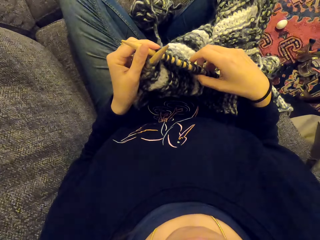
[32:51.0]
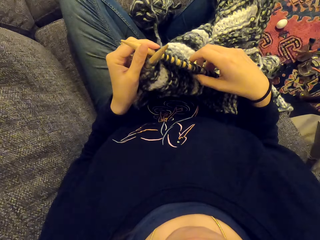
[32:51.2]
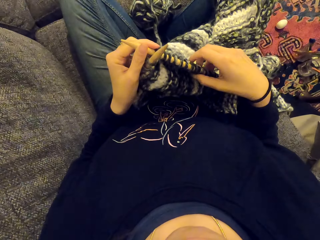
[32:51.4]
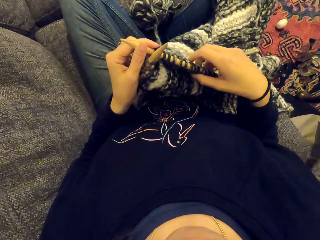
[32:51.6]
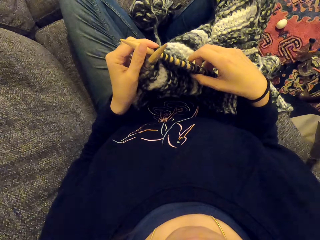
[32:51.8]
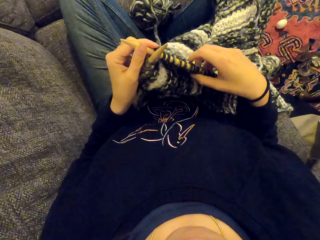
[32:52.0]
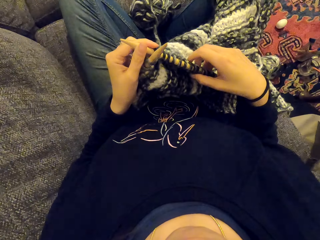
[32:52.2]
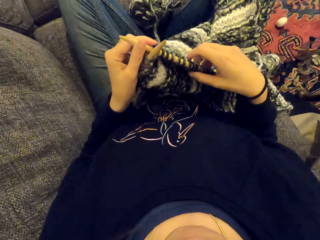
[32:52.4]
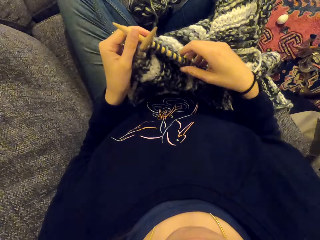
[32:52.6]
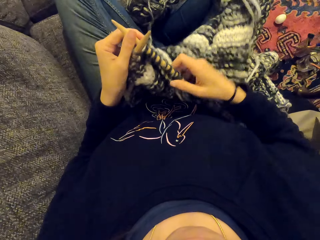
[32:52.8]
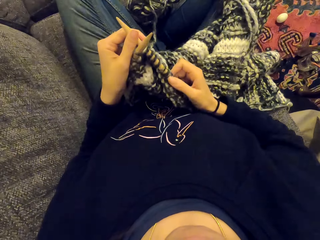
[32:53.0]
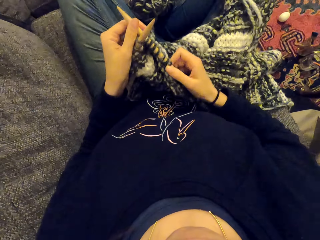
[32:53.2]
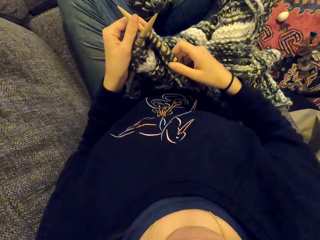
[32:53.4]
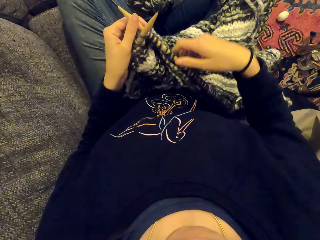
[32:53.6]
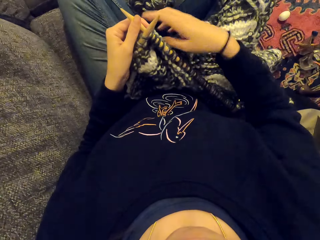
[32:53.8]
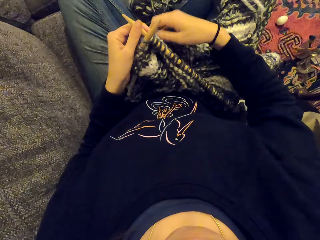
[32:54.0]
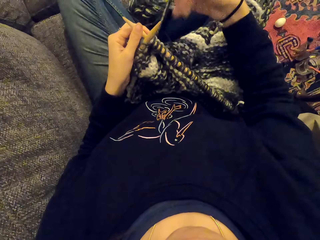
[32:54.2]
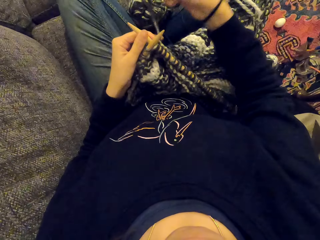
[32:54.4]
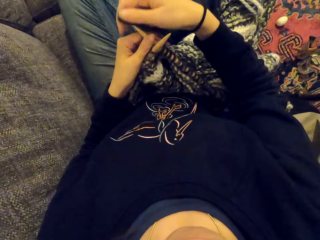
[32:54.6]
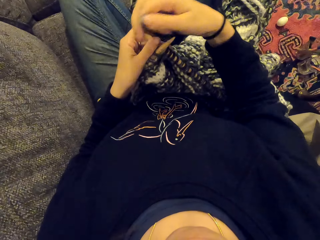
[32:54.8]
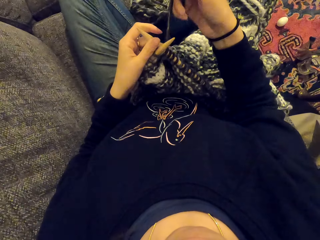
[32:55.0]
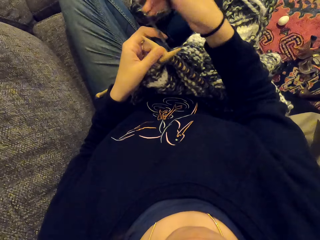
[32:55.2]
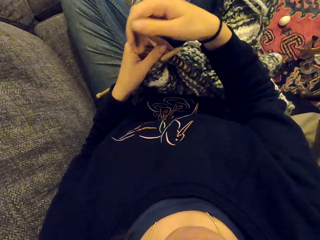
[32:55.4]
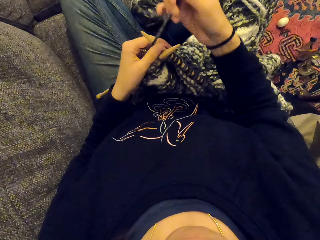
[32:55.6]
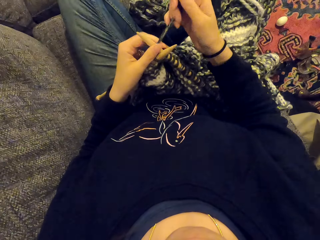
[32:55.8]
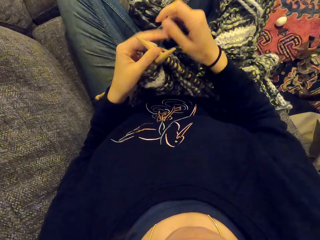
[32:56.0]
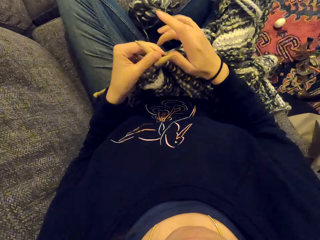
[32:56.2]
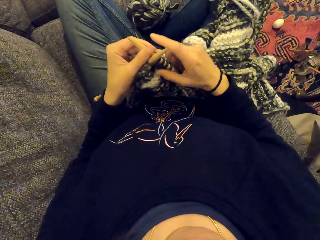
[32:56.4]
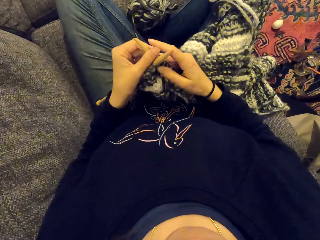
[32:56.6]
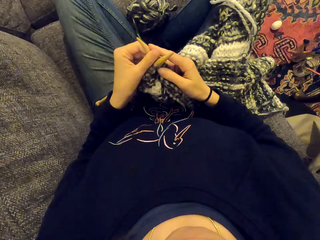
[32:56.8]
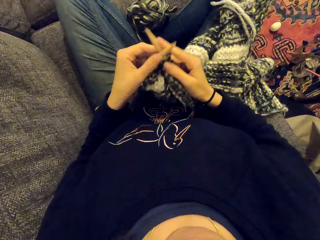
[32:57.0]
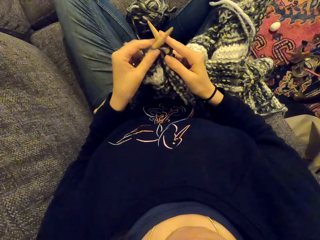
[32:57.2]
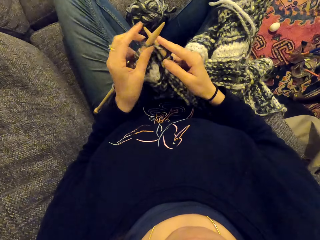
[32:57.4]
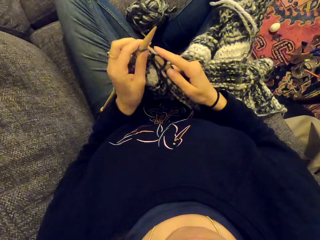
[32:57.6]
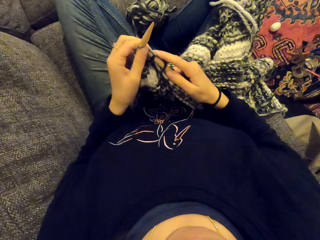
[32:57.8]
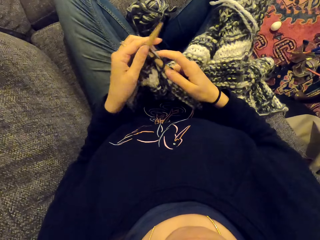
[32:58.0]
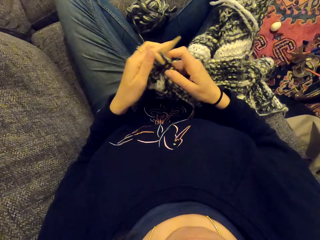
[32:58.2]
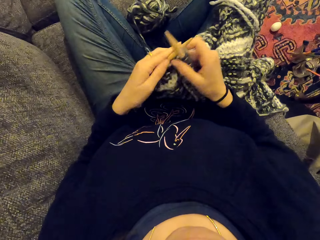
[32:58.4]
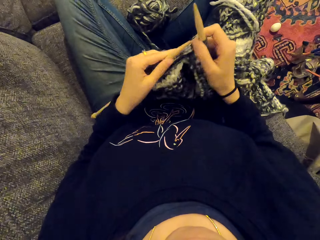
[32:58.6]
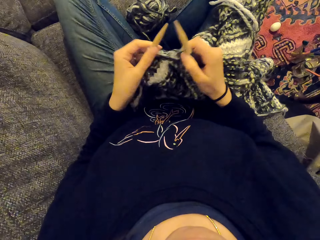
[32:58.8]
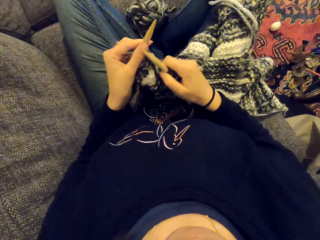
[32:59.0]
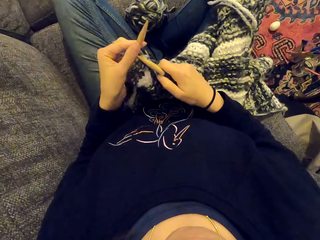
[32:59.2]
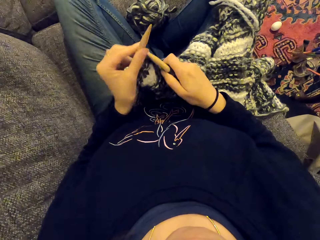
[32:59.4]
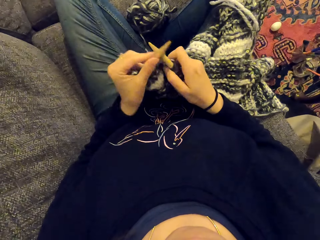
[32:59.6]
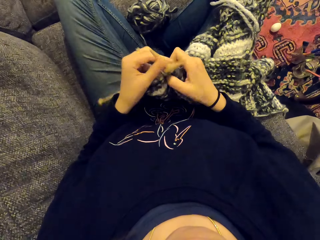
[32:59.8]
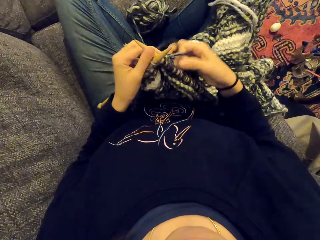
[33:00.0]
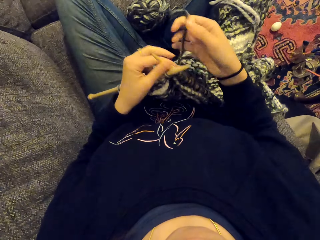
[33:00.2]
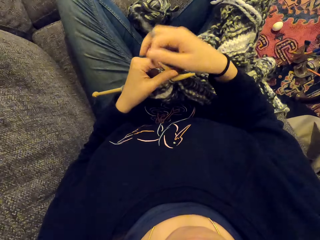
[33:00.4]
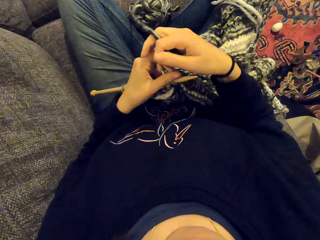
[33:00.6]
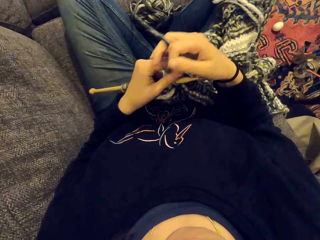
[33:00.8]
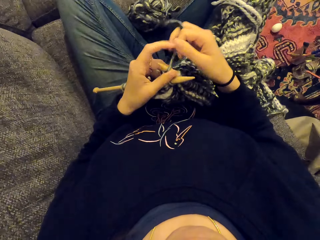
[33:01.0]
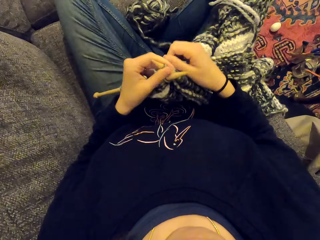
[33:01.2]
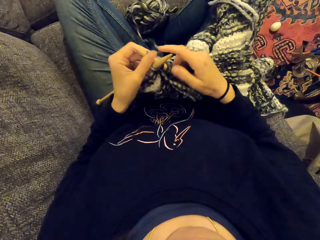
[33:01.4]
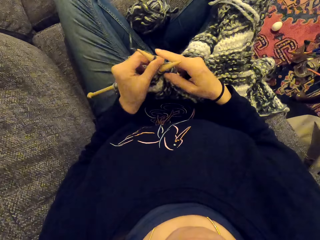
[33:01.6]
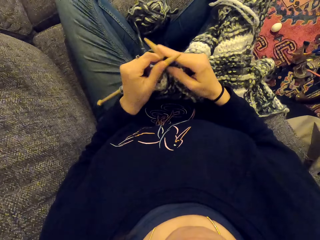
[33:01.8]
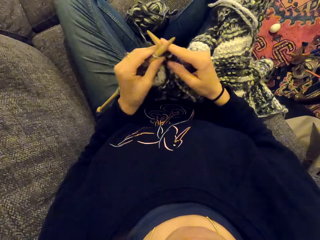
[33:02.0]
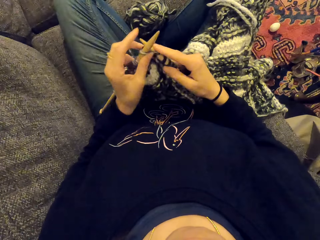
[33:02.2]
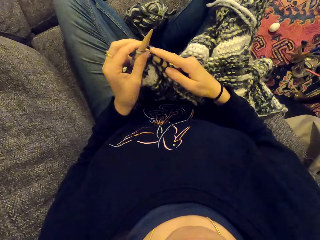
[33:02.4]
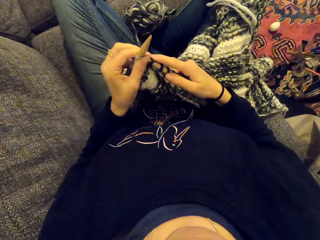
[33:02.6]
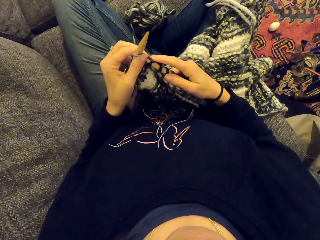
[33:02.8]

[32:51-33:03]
The camera wearer stares at something. They listen to the radio. They knit the fabric.

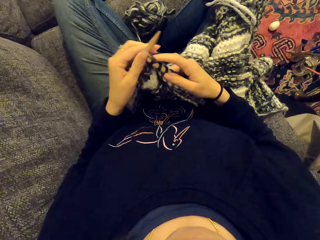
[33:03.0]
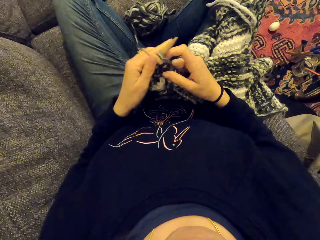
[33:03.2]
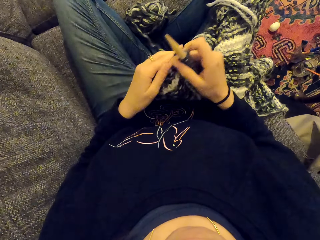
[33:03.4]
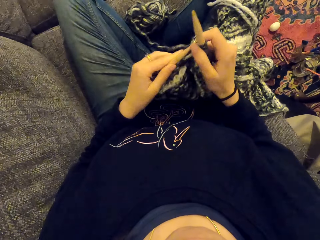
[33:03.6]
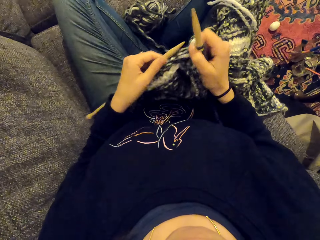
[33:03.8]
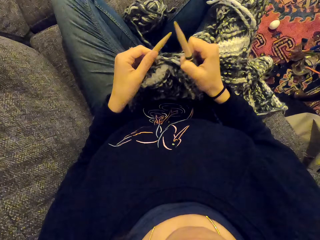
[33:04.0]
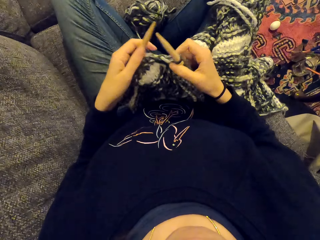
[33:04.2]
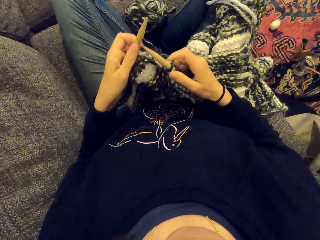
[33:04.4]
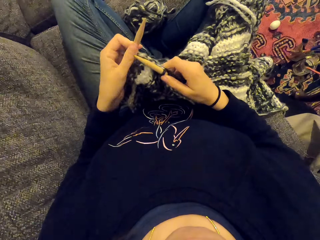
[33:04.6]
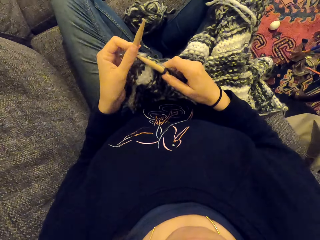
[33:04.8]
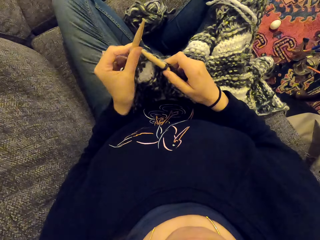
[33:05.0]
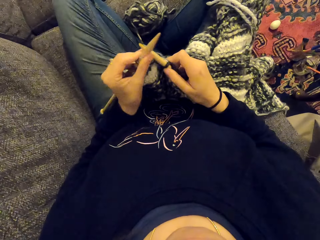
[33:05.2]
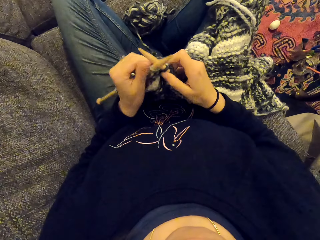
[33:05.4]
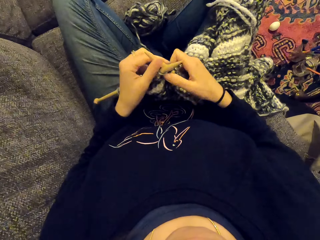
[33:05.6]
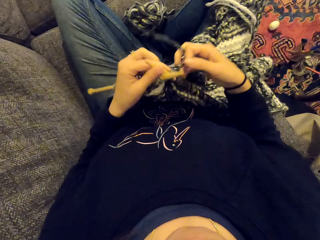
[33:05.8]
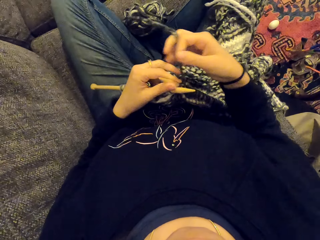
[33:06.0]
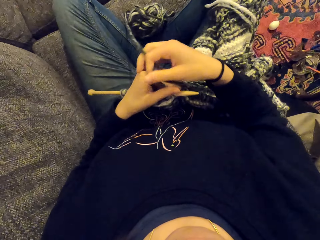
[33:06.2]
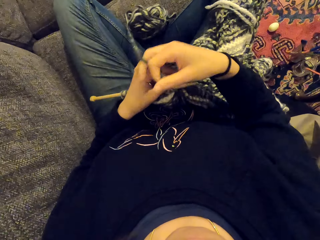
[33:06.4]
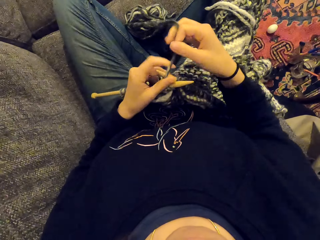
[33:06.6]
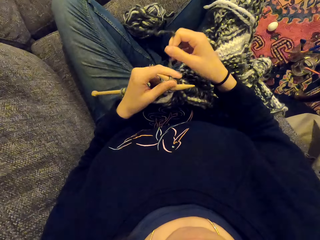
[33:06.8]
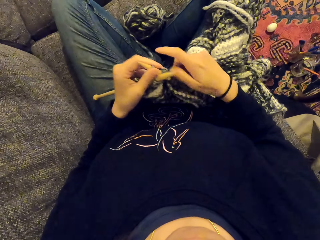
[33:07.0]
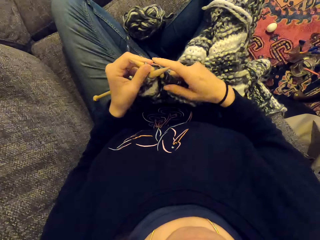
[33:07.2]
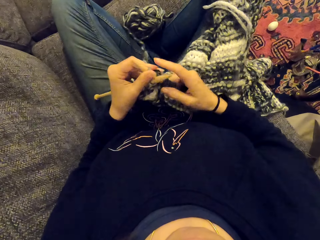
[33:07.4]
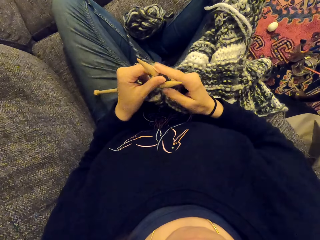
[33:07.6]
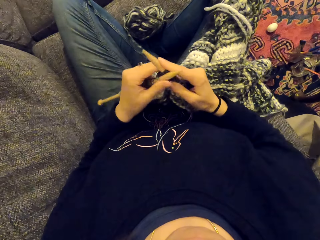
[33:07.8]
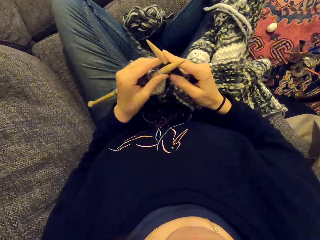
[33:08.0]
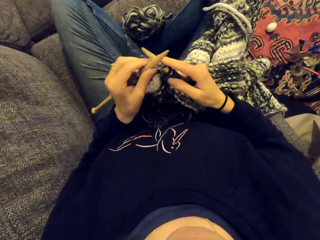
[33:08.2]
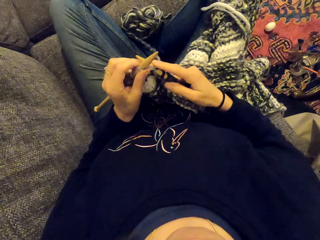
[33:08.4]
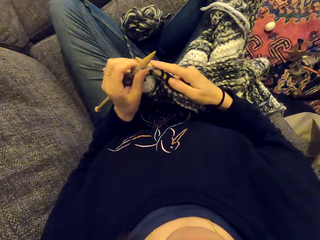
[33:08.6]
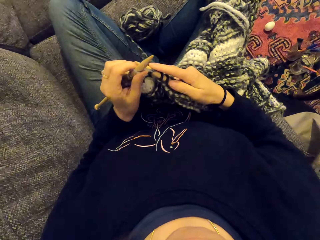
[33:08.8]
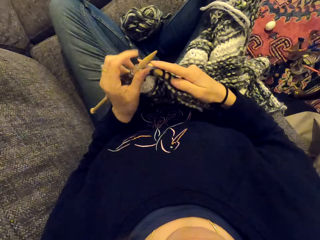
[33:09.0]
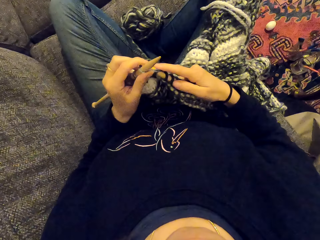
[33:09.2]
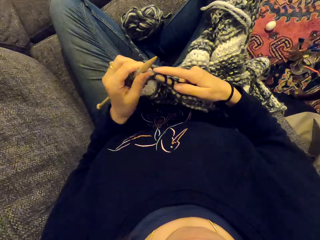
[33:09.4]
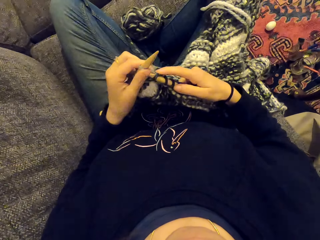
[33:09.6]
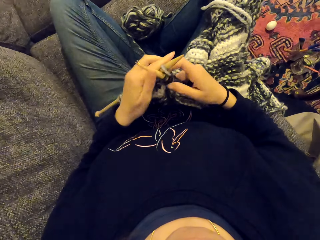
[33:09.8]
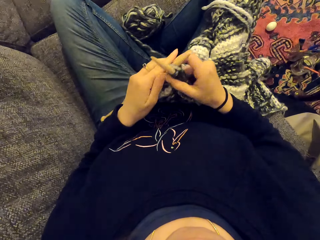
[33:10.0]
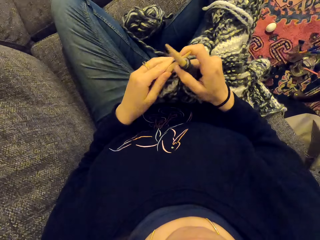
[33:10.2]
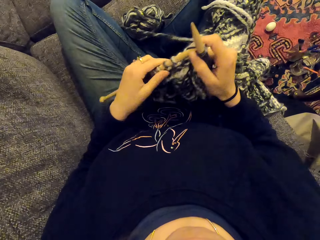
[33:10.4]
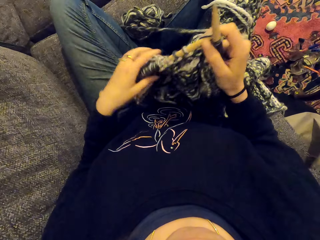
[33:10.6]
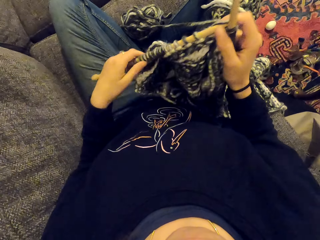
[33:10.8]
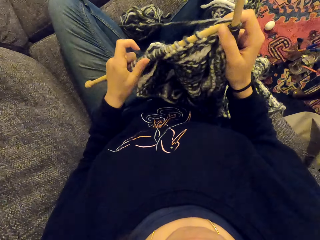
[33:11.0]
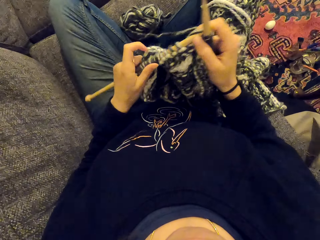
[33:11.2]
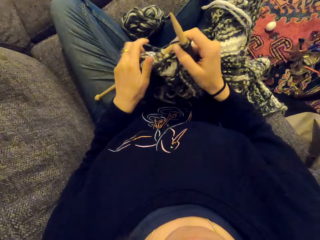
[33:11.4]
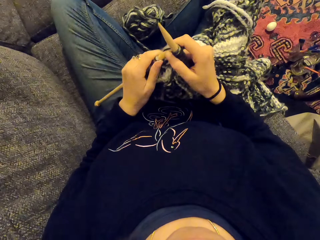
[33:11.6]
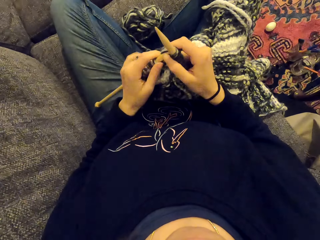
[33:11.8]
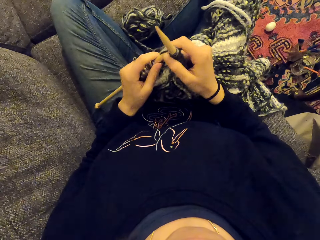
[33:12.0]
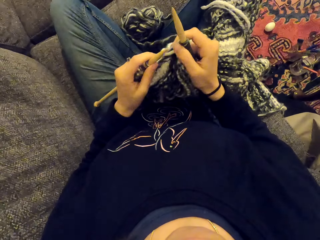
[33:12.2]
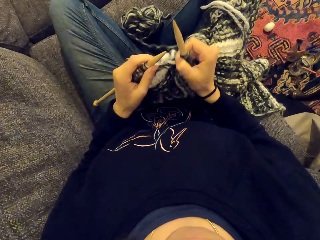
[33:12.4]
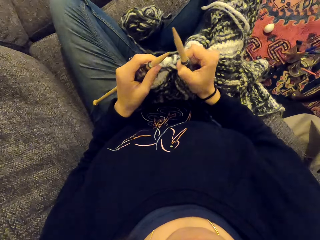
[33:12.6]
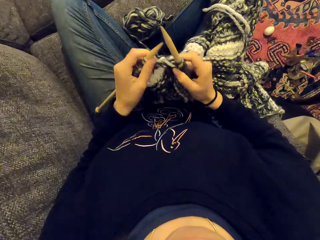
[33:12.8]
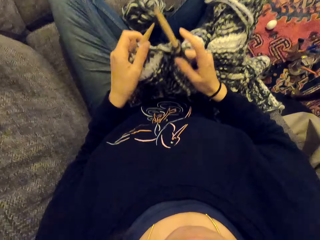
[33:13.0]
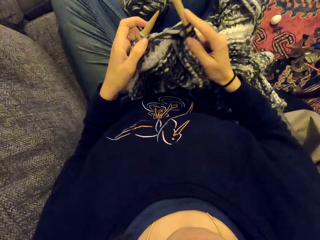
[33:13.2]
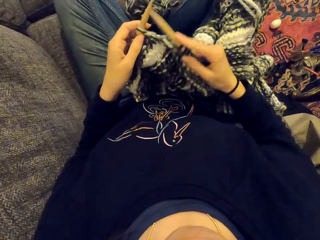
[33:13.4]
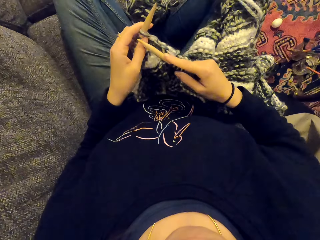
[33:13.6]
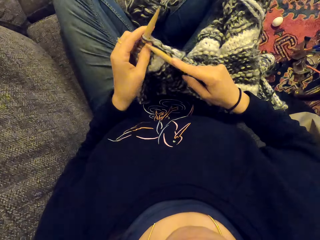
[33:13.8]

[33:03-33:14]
The camera wearer holds the fabric.
